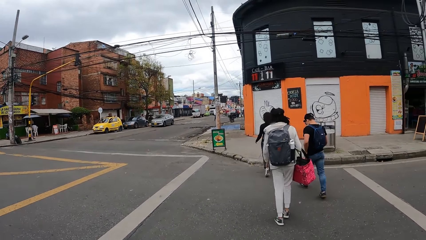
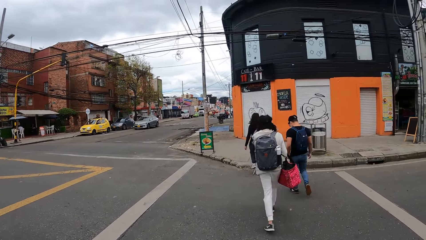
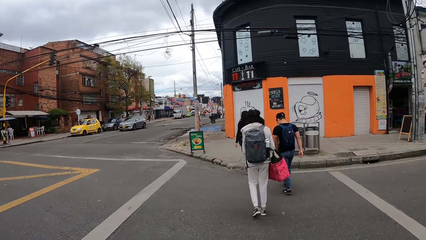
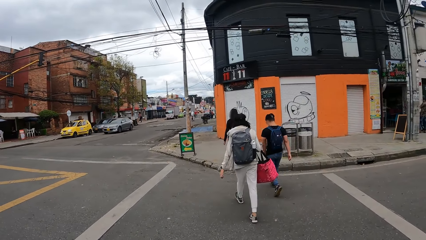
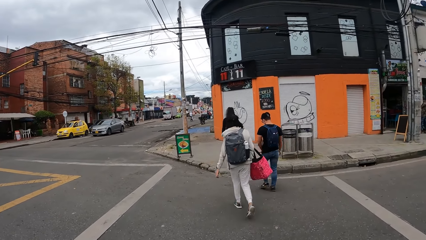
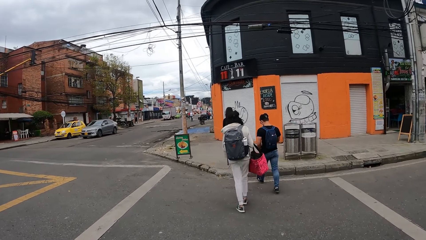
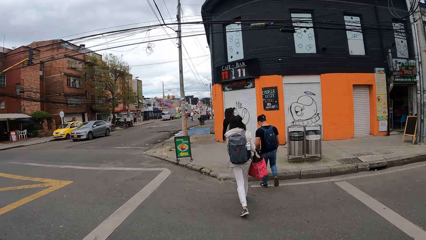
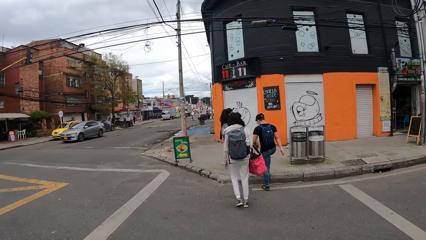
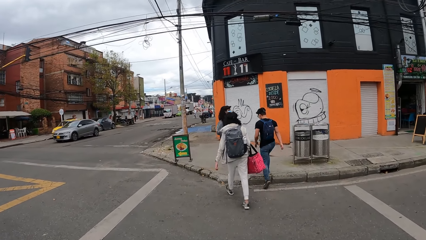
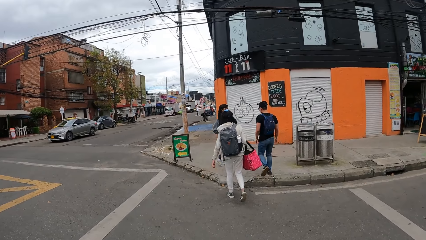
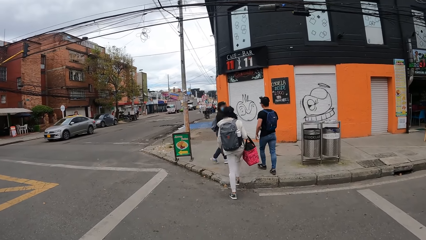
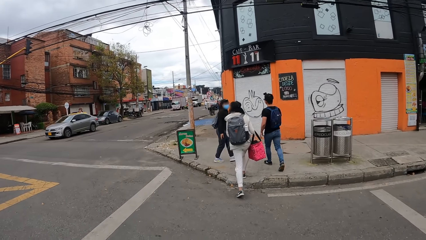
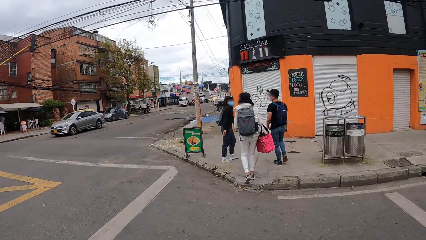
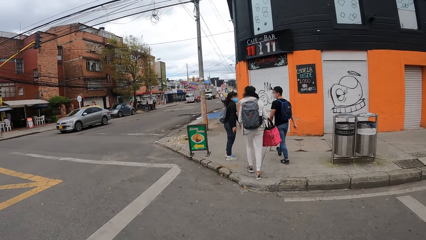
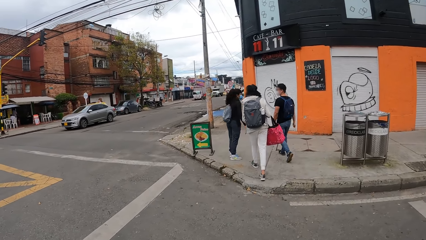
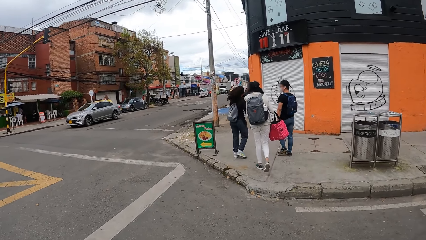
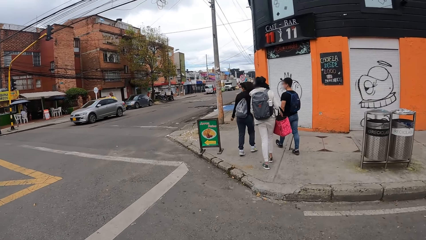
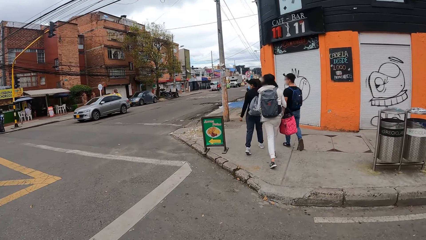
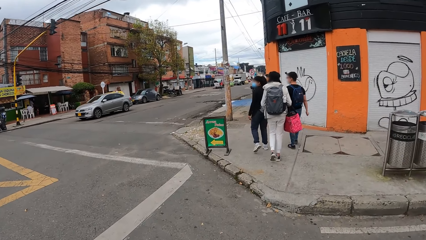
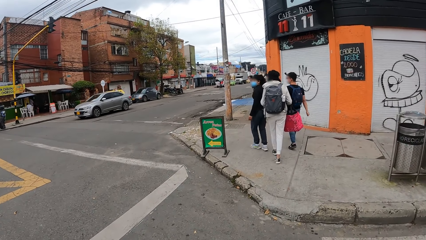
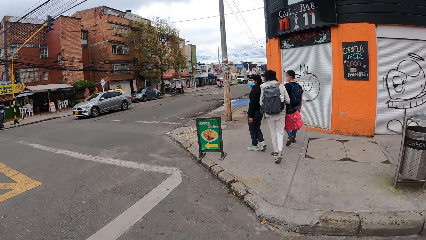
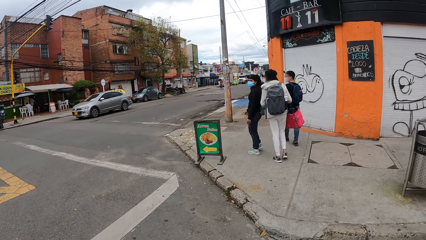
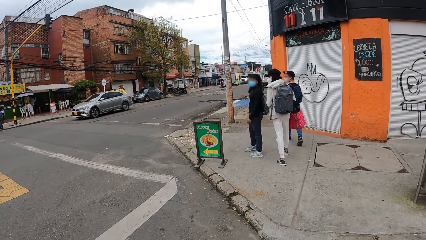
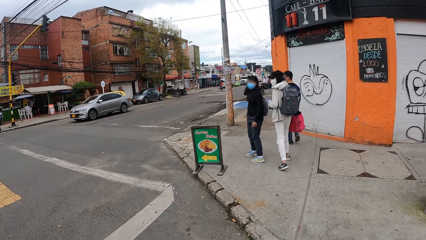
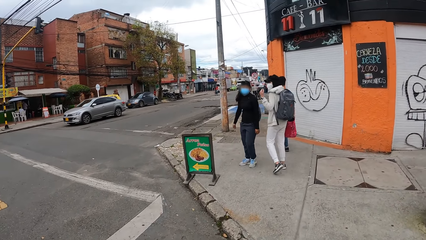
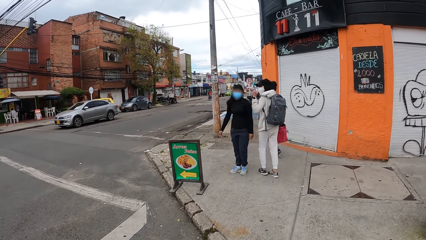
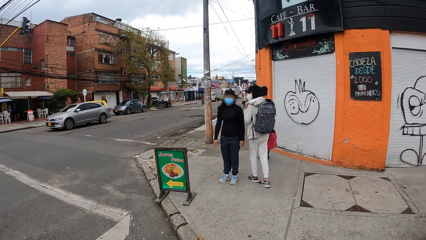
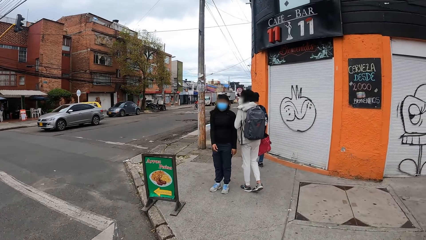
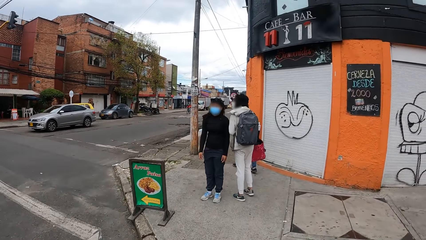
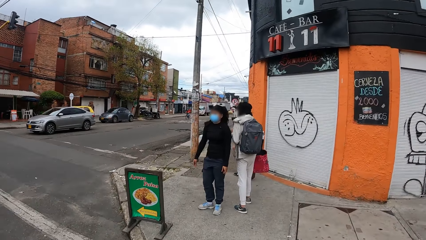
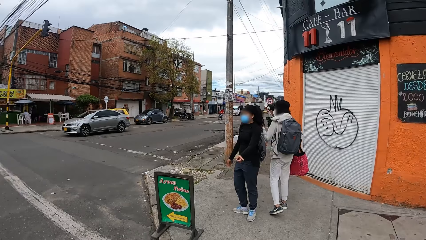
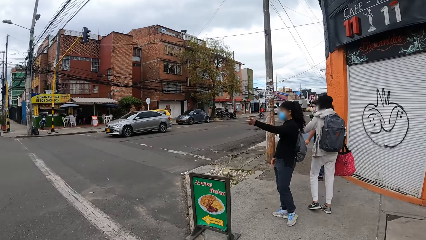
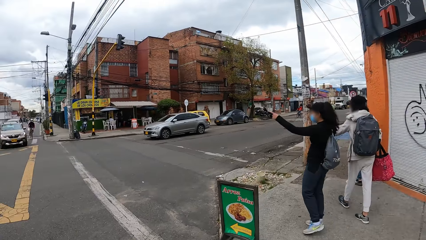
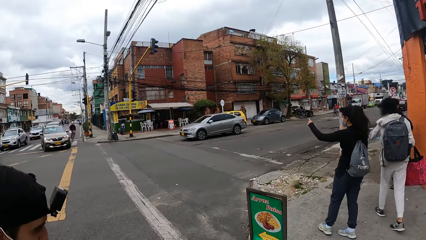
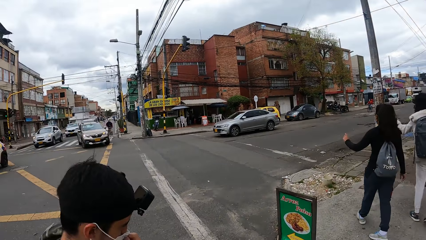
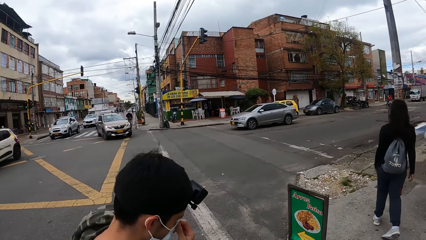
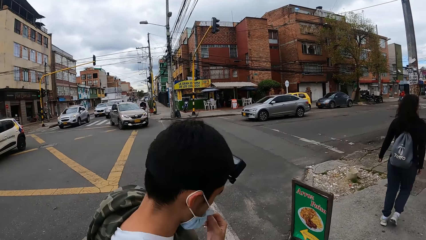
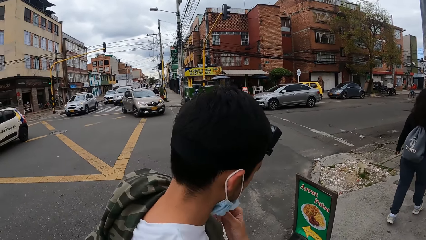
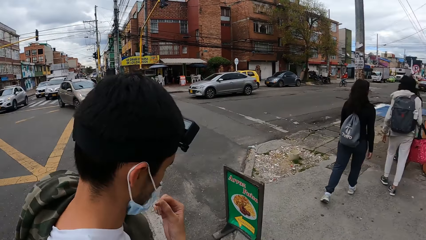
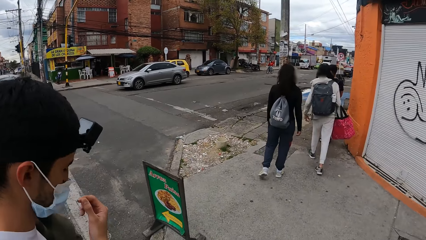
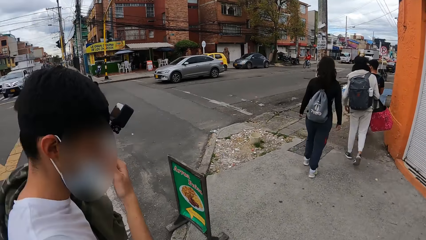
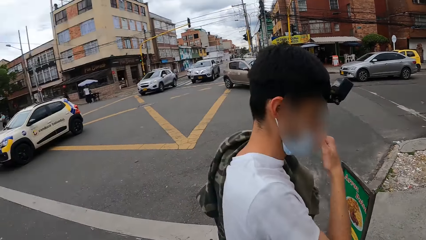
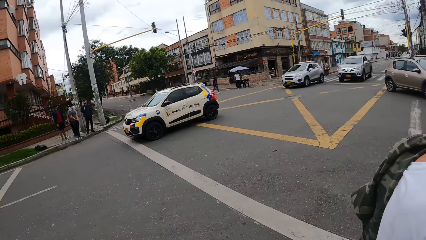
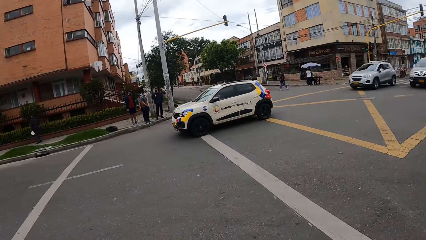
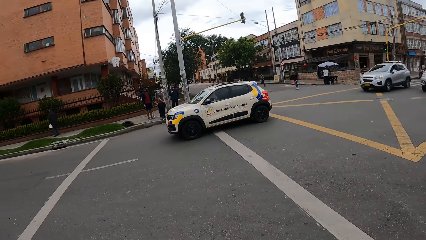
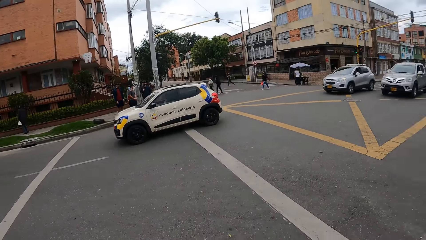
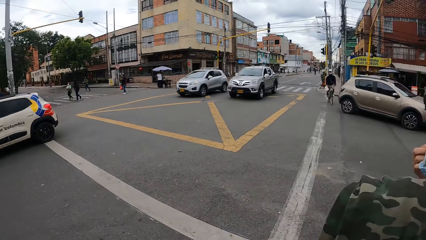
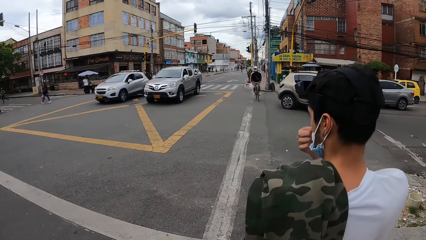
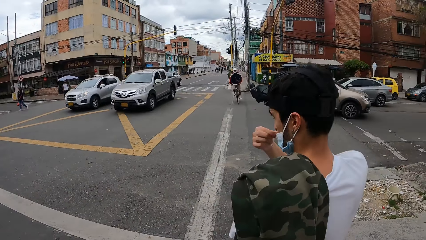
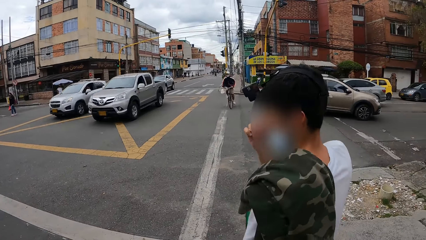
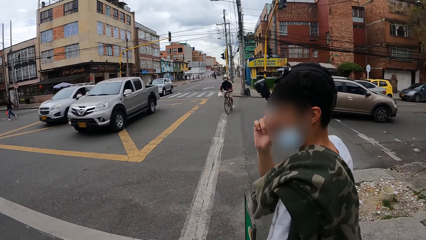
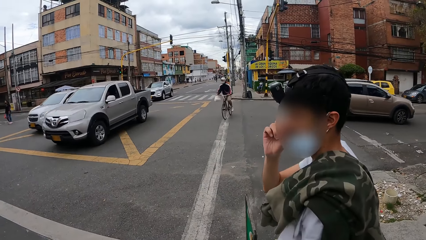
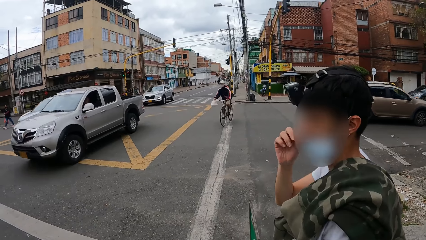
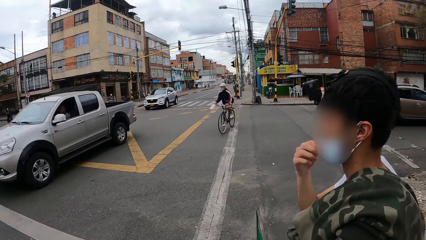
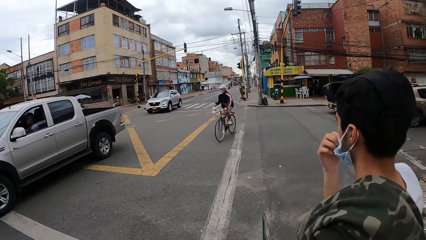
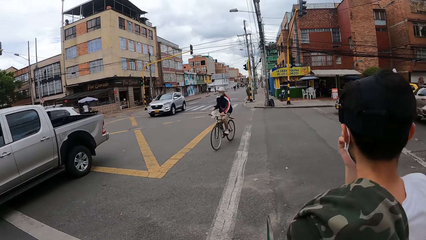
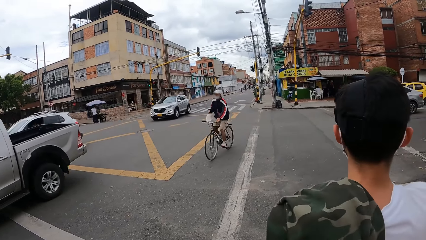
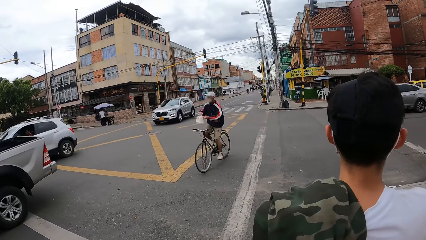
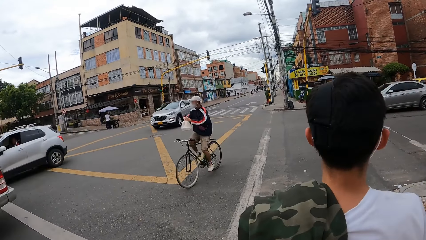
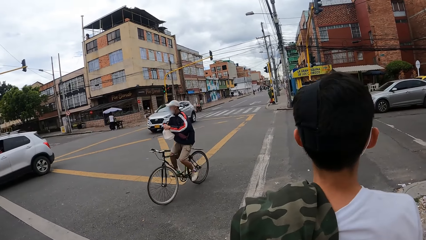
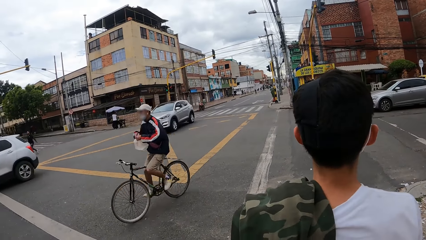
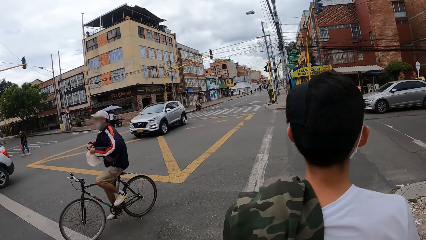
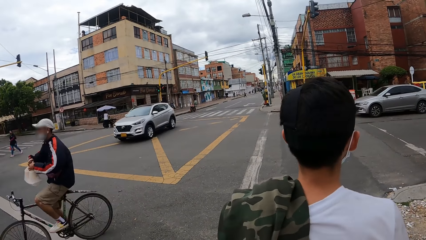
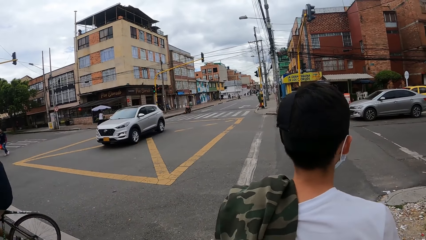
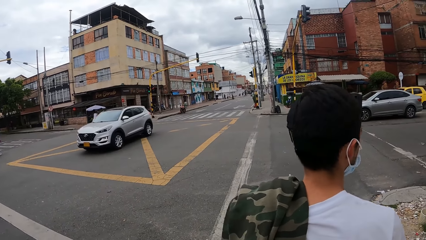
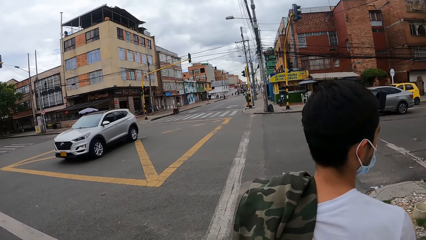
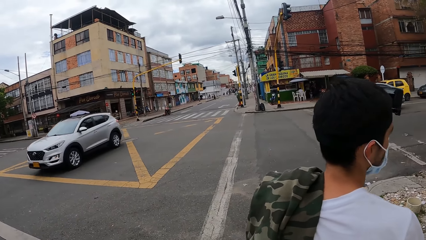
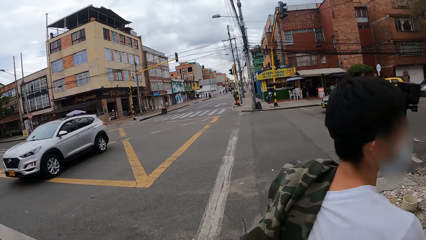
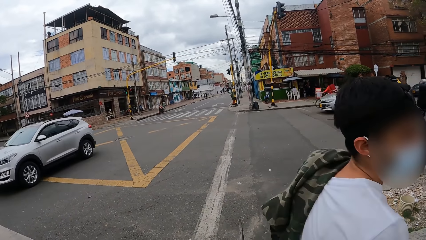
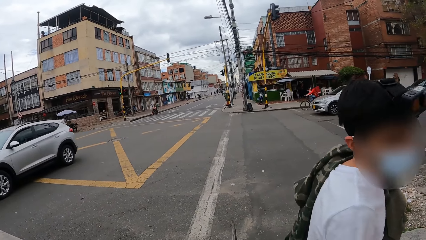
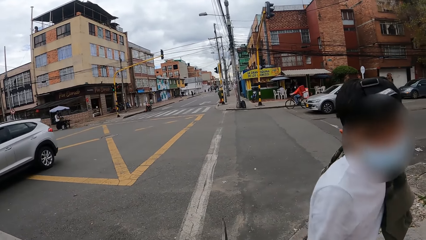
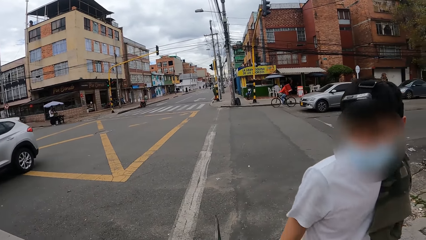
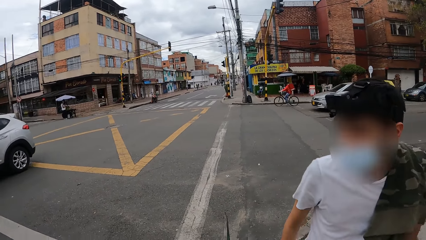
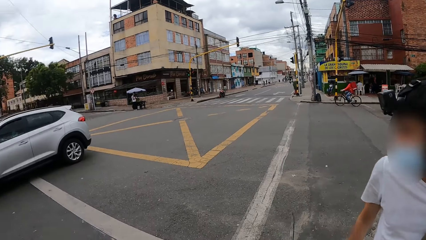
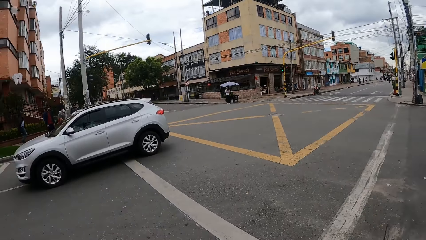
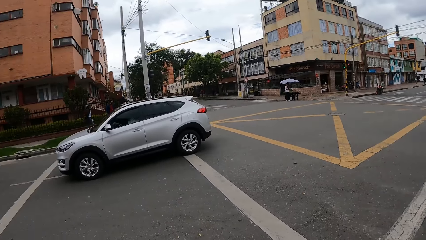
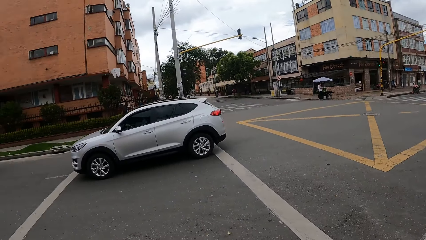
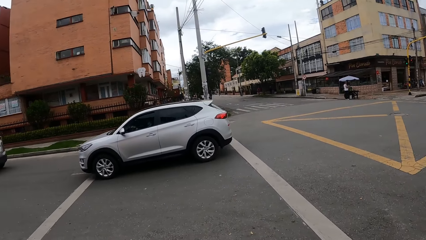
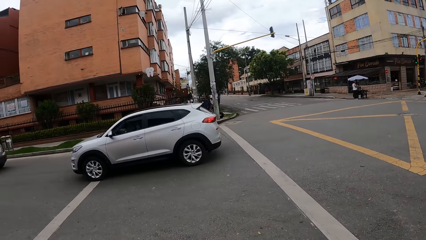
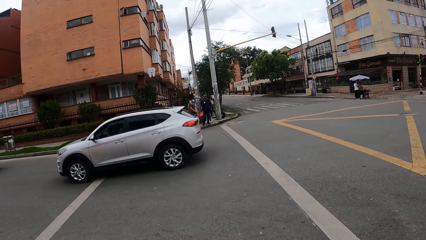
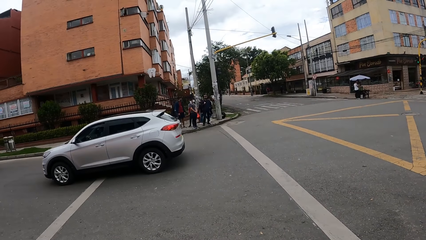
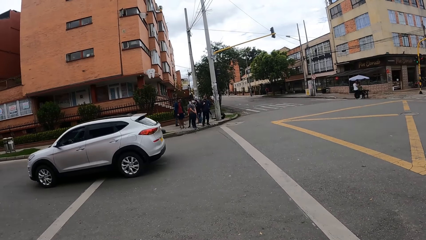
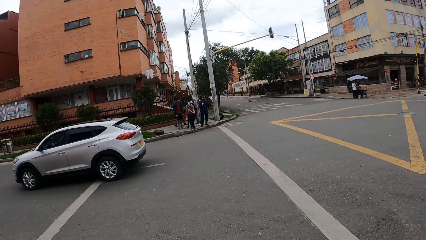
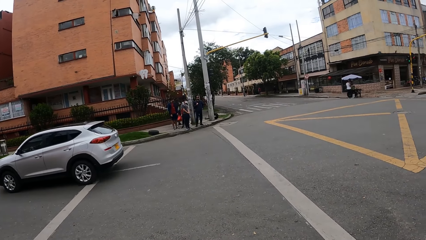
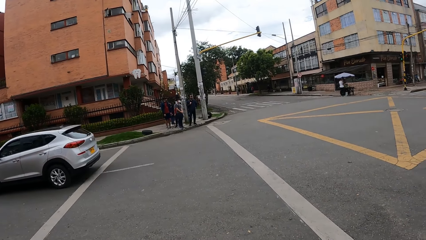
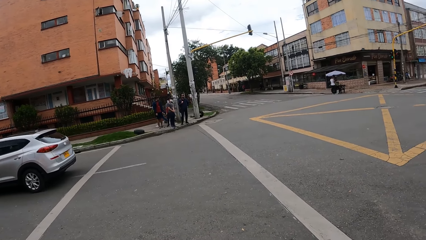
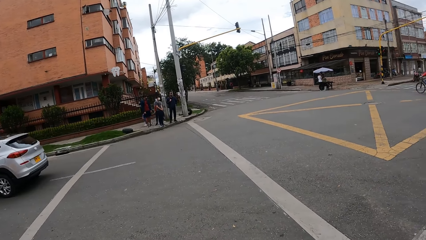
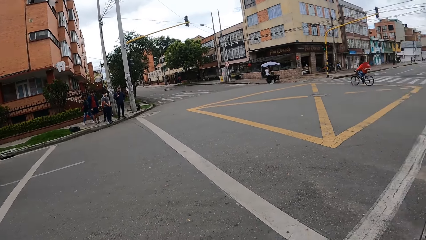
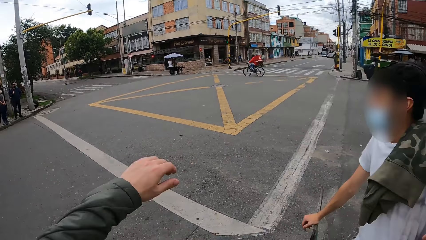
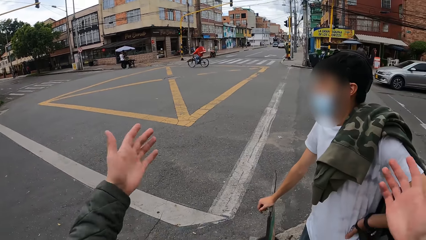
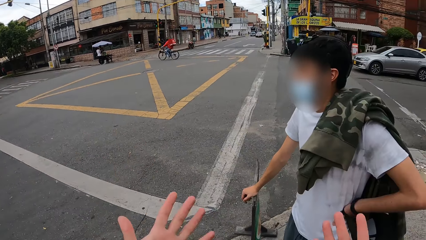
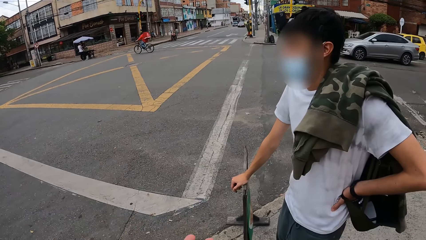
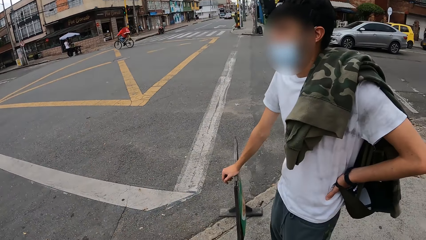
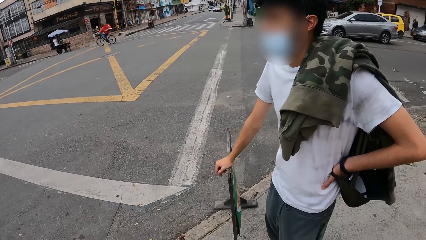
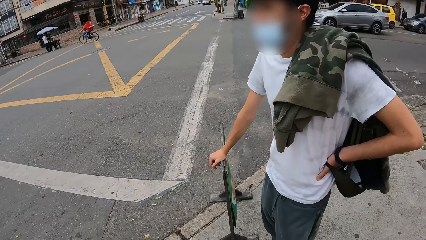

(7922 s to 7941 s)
A woman looks around the road. A man adjusts the nose mask on his face with his right hand. The camera wearer looks at the man. They look behind. They look at another man. A car drives past the camera wearer. The camera wearer looks around the road. A biker rides past the camera wearer. The camera wearer looks around the house. The first man places his right hand on a sign post. The camera wearer converses with the first man.
